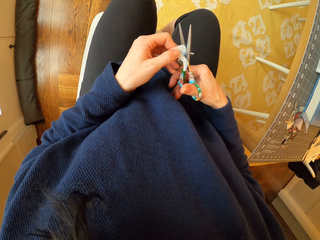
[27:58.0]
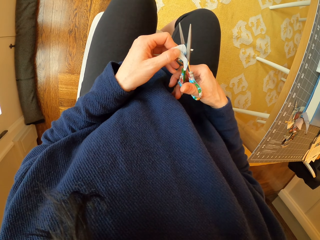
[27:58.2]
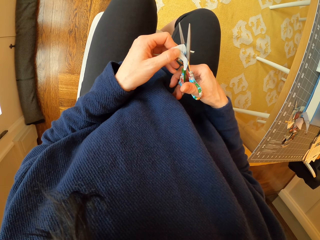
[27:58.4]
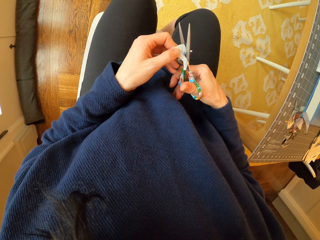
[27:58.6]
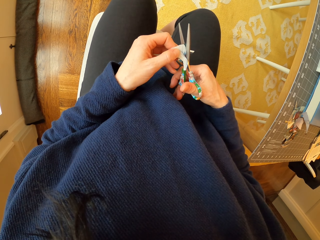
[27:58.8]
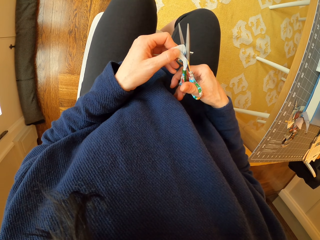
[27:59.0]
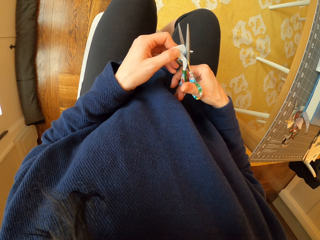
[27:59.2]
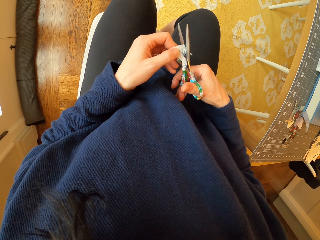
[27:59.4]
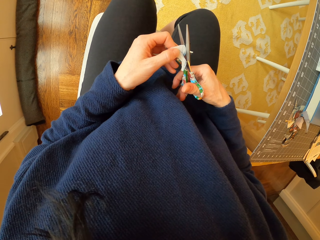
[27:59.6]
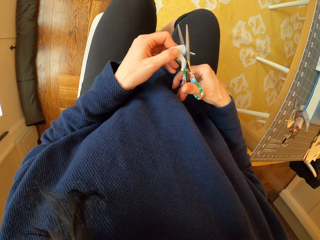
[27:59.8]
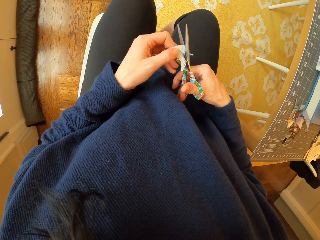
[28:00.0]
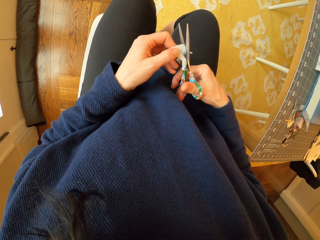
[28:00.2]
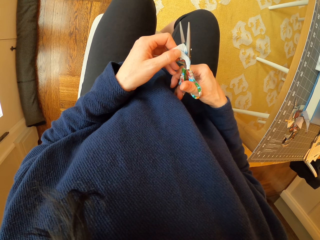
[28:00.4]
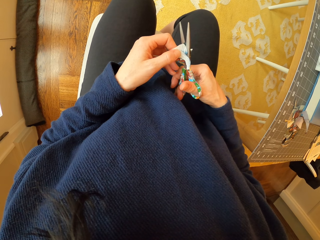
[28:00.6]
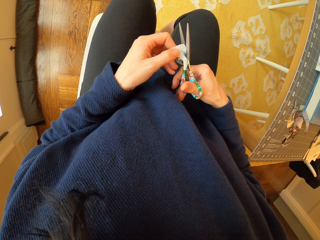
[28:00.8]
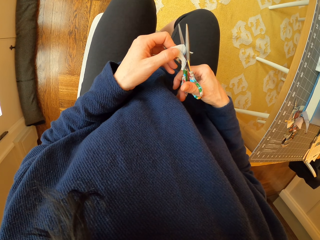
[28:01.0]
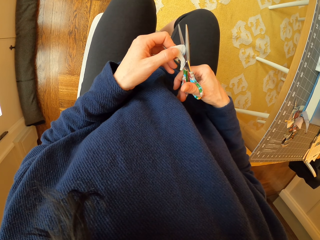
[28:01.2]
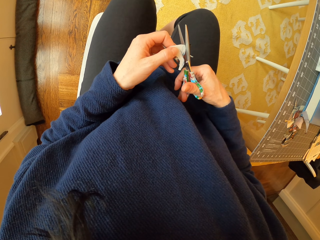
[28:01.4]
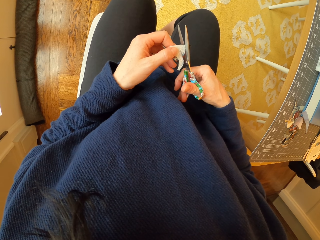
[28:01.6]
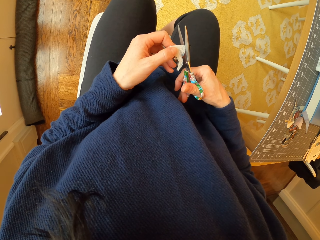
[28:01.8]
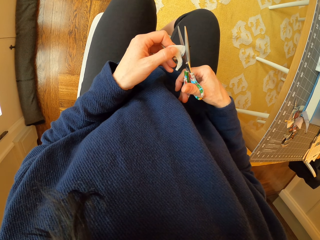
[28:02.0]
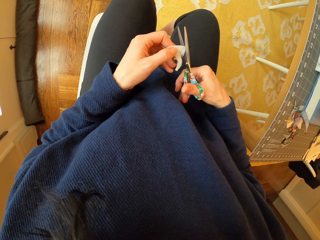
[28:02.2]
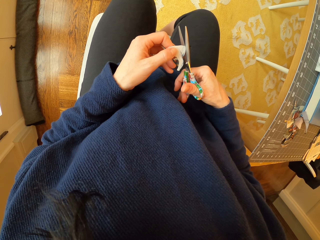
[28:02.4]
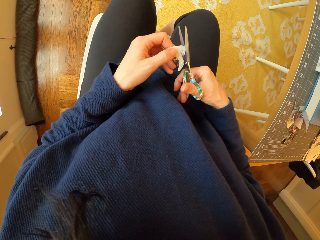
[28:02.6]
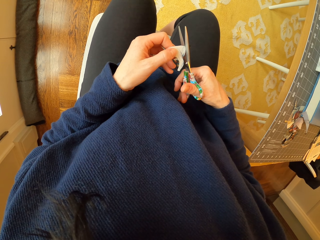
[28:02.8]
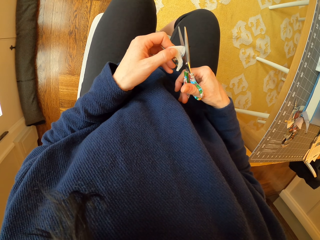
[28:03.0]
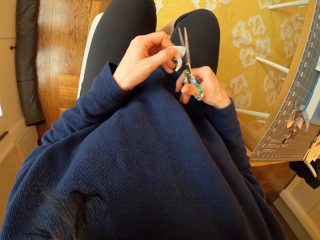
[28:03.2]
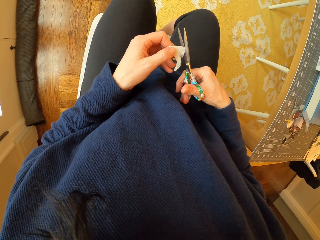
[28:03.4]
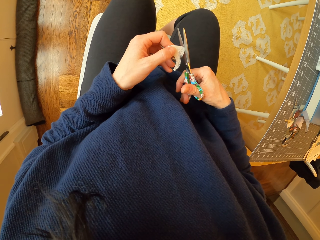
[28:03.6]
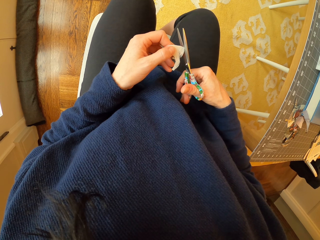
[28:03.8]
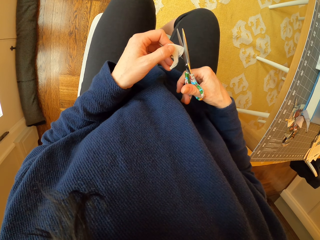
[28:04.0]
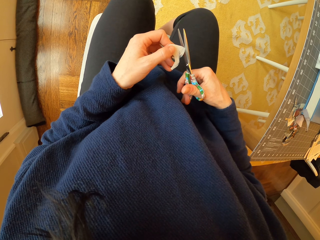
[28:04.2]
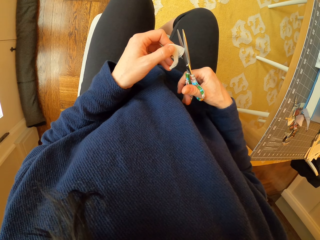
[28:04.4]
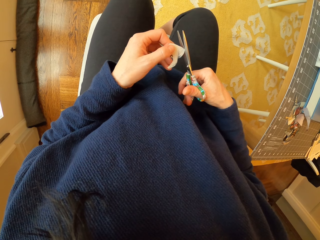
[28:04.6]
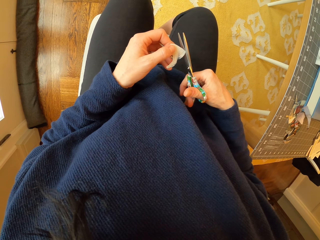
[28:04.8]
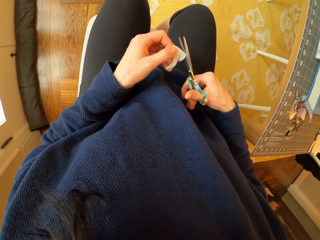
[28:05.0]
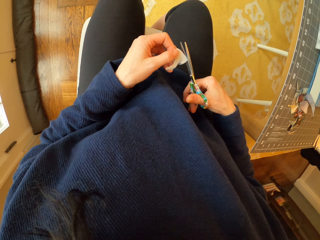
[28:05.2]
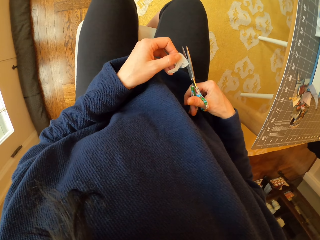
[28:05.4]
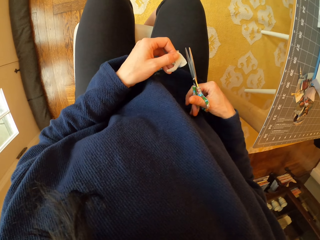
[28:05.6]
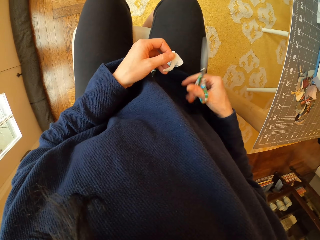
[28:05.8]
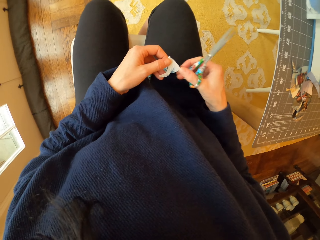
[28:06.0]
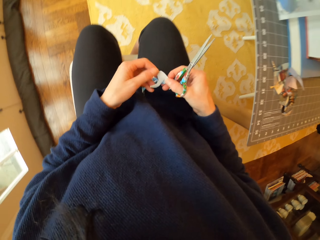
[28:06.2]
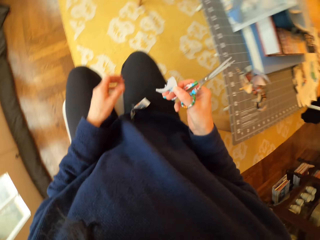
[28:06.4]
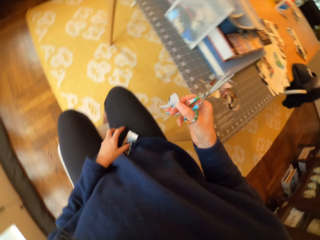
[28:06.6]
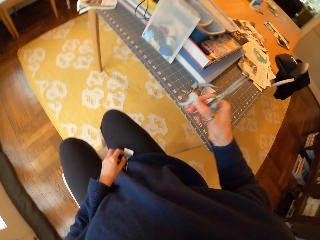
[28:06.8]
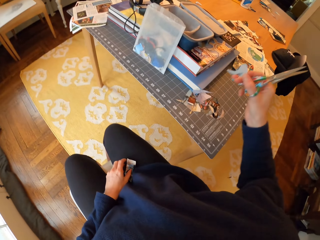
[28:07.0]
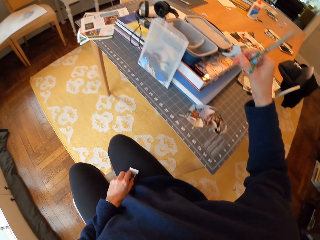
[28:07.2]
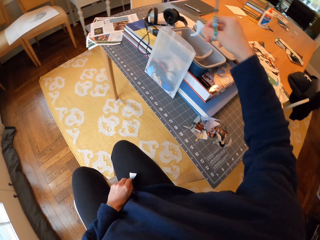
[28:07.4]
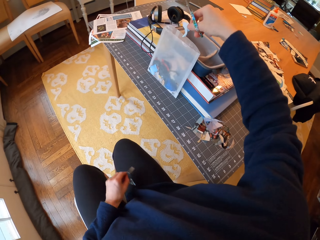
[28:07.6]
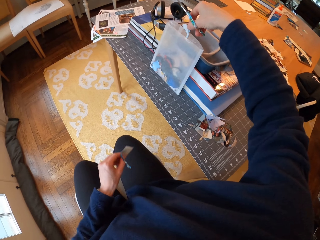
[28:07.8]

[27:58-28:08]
The camera wearer places a piece of paper on the thigh. They drop the paper in the plastic bag. They pass the piece of paper to the right hand. They pick up a piece of paper.

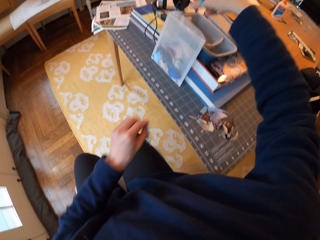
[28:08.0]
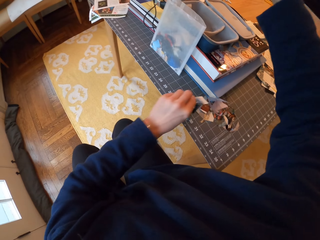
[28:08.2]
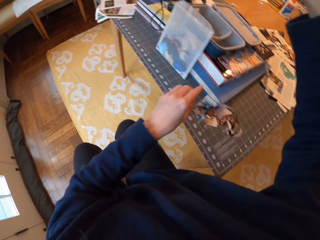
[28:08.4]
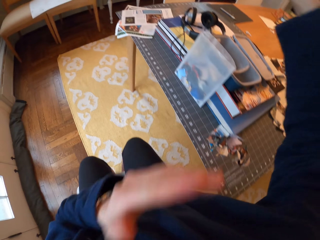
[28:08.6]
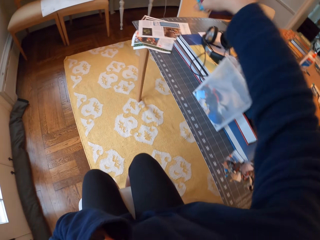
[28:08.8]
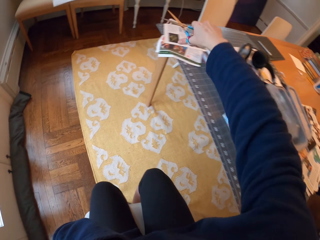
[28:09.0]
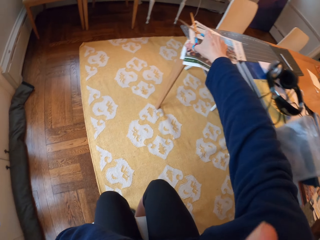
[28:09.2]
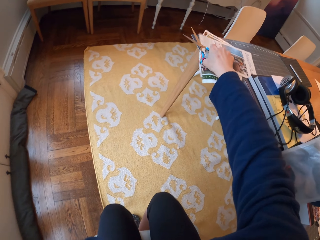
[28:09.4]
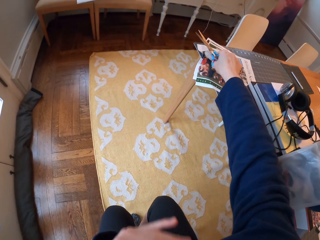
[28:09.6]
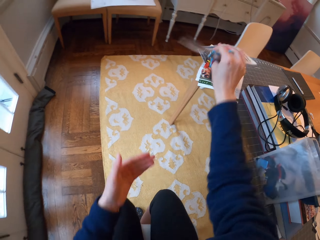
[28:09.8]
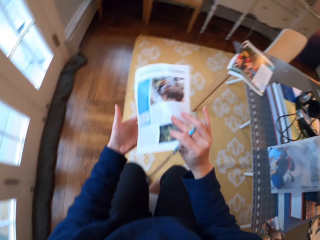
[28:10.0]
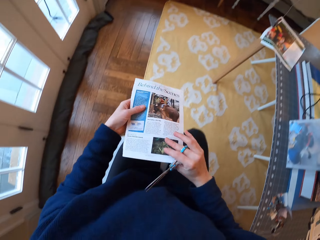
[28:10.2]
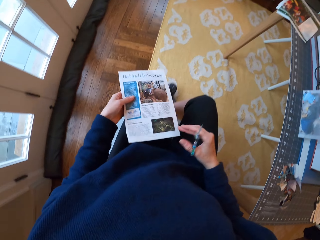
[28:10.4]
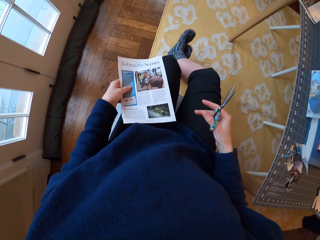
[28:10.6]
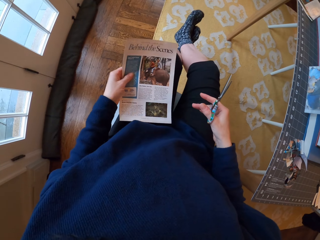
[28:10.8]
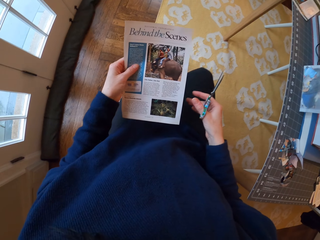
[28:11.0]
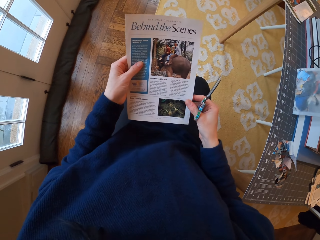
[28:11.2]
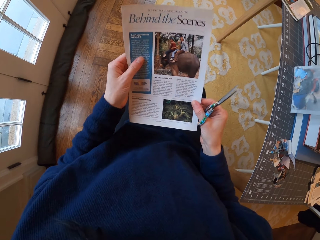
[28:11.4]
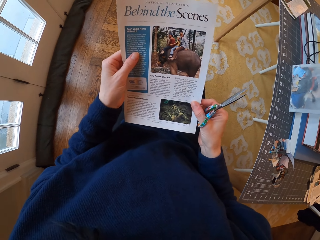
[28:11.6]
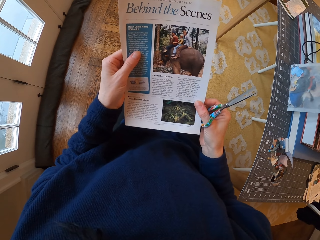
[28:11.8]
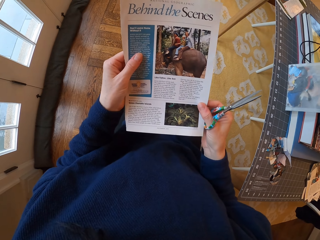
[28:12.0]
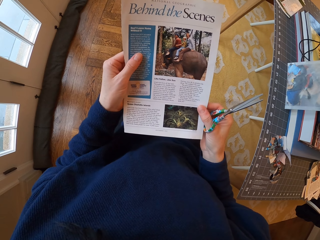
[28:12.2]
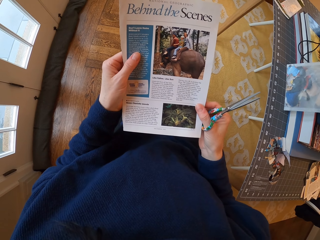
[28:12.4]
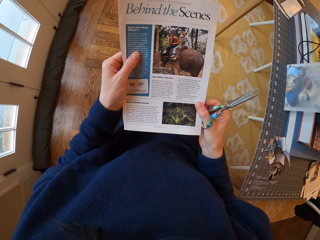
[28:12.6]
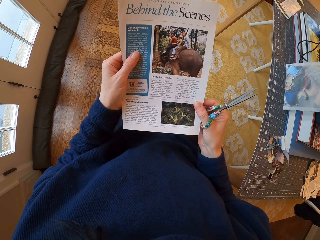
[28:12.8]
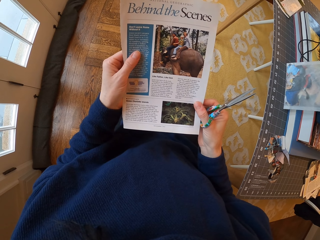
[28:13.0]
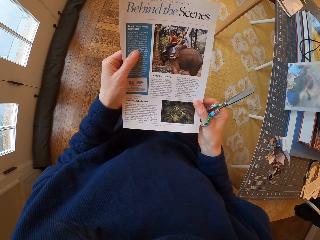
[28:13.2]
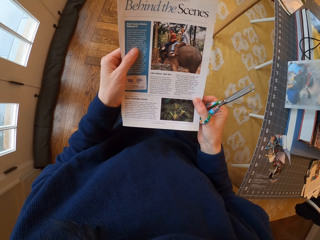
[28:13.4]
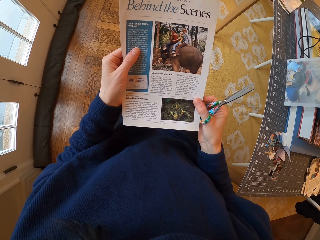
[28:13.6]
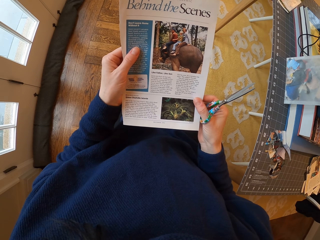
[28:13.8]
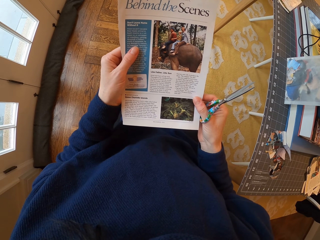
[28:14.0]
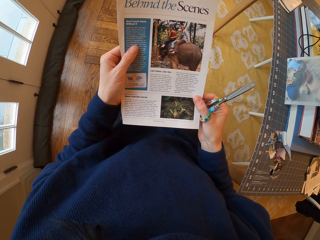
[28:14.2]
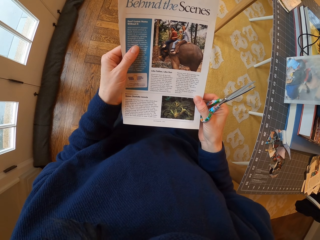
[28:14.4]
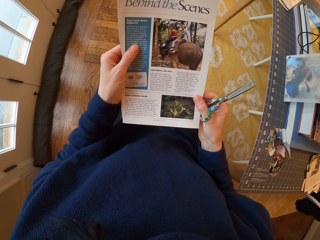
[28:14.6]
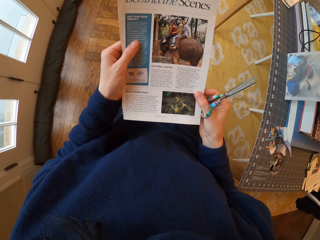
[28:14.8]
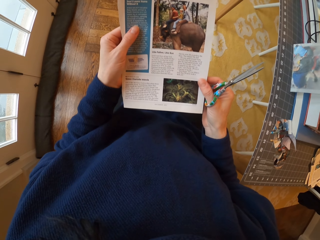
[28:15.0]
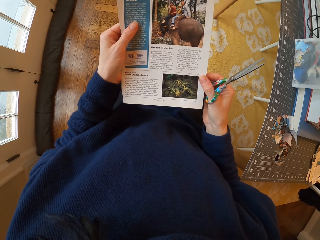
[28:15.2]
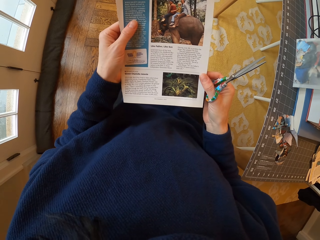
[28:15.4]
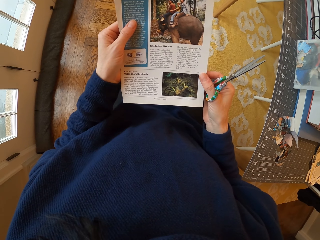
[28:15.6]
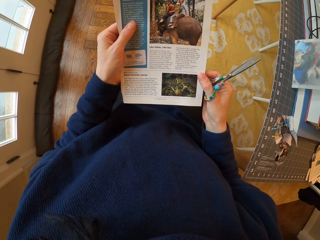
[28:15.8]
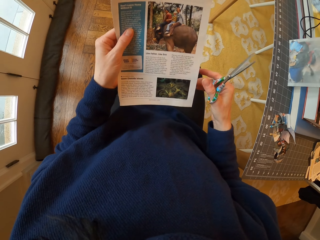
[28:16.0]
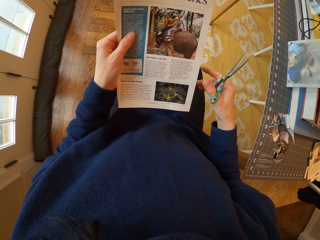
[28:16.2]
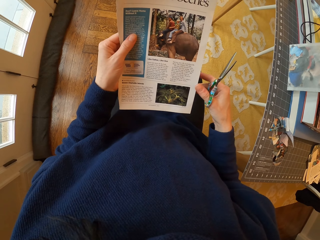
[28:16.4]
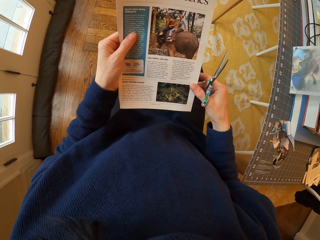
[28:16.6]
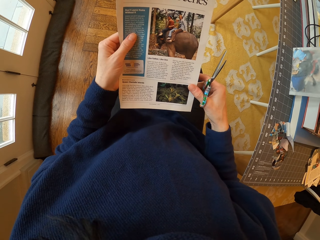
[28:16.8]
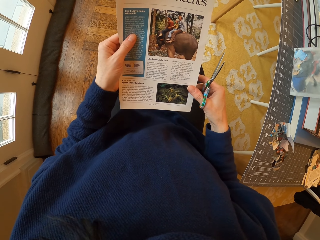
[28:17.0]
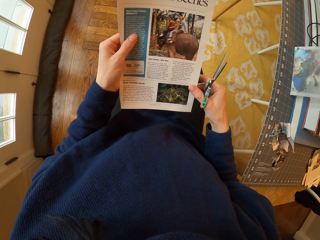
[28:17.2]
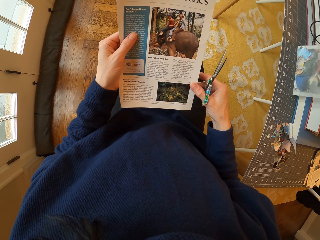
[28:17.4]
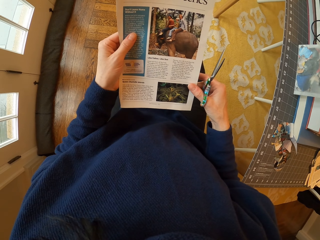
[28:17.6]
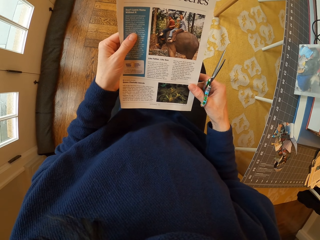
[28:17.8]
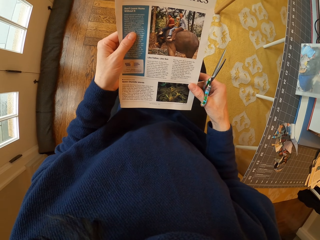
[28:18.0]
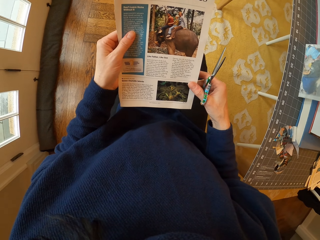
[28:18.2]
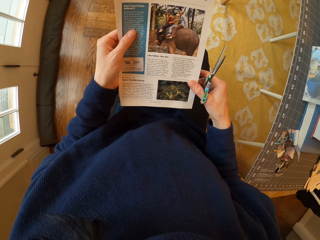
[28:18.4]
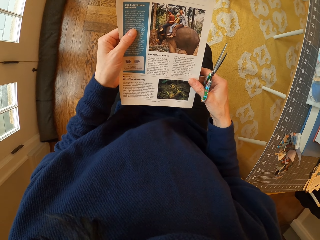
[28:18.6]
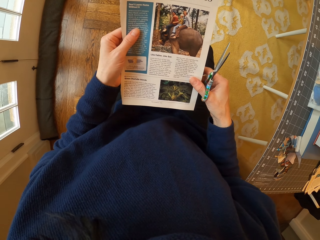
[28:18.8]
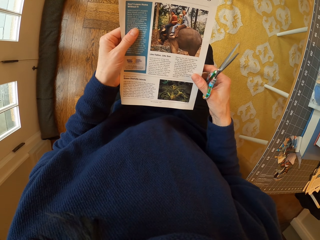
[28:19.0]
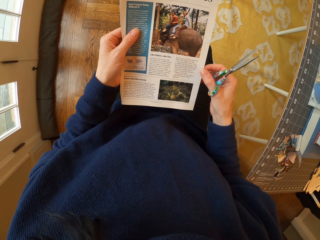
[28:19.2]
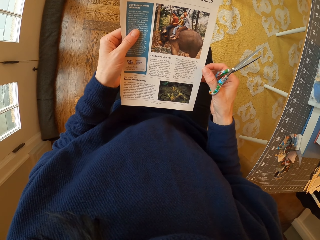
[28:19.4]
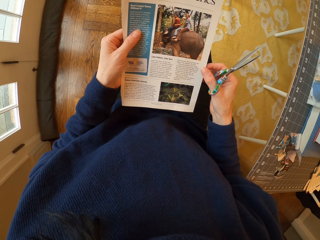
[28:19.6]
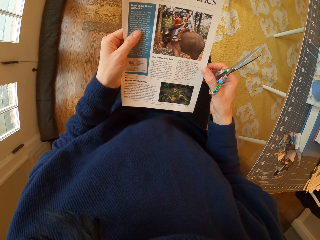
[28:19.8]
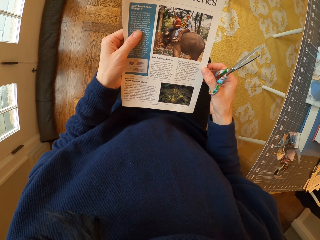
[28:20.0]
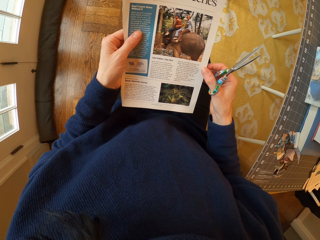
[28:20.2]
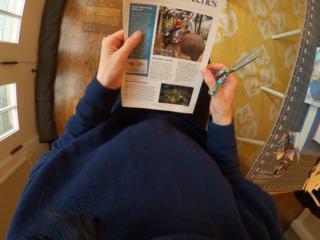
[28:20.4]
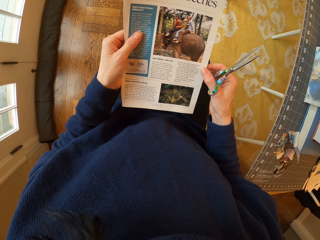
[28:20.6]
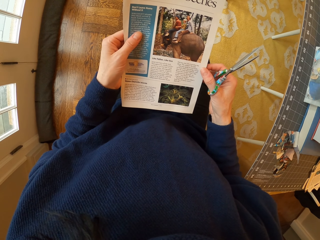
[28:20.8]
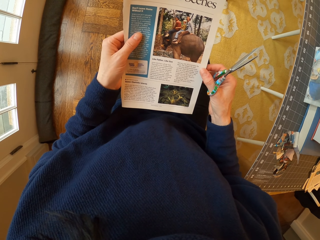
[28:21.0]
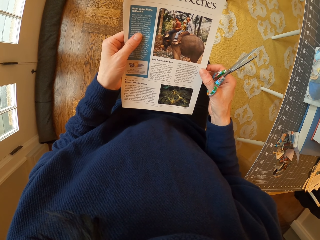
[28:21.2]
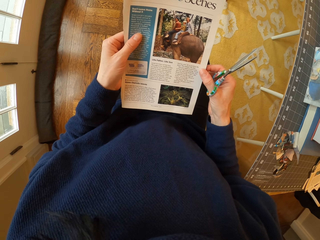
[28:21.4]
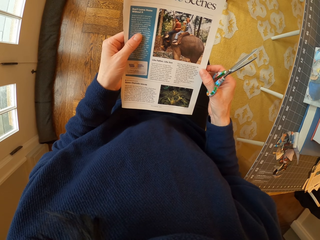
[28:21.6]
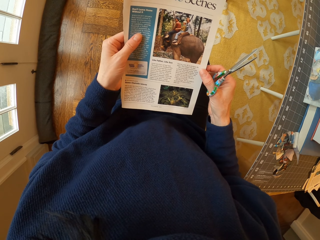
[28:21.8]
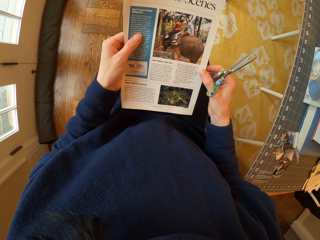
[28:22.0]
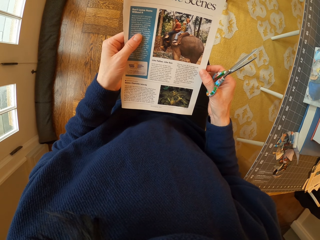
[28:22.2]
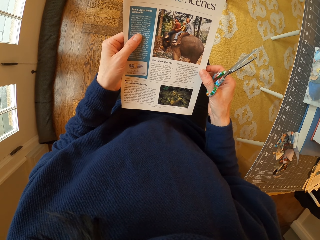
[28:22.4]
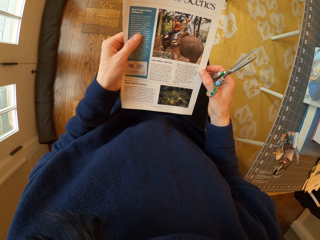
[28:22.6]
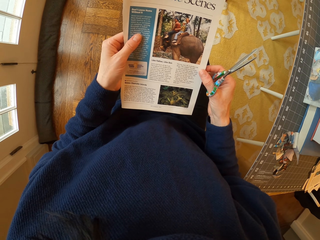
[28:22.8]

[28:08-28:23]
The camera wearer puts a piece of paper in the plastic paper. She places the piece of paper on the table. She touches the face. She picks another paper from the table. She passes the paper to the left hand and adjusts the paper in the hand. She moves her legs. She holds the paper with both hands and reads the paper.
